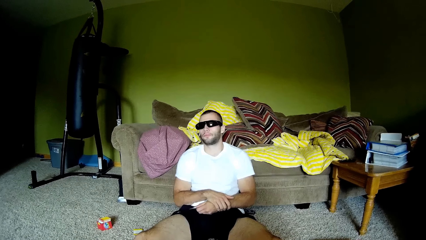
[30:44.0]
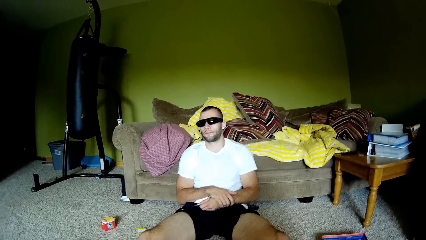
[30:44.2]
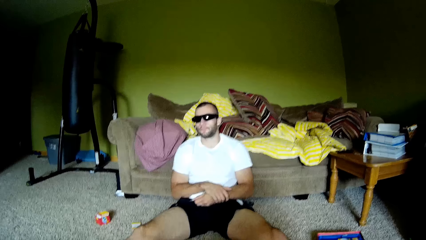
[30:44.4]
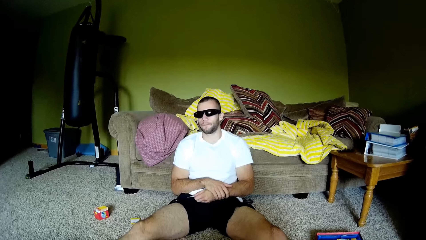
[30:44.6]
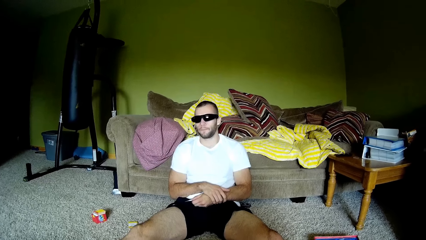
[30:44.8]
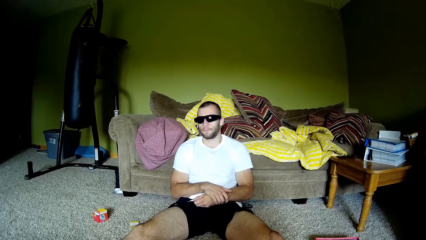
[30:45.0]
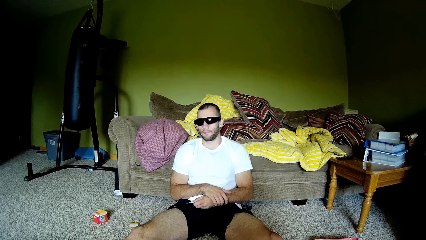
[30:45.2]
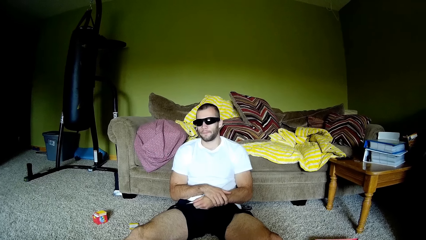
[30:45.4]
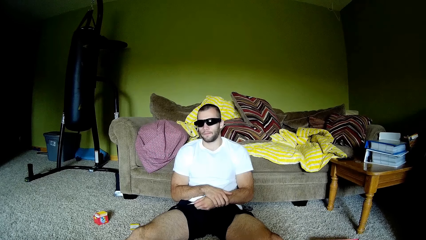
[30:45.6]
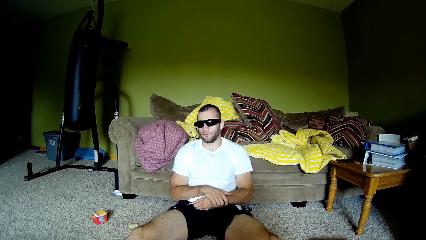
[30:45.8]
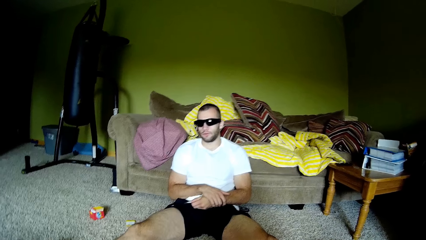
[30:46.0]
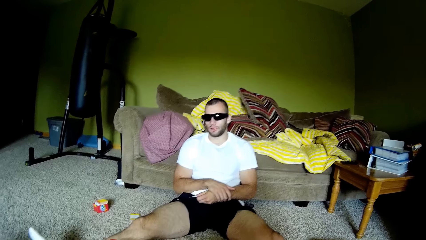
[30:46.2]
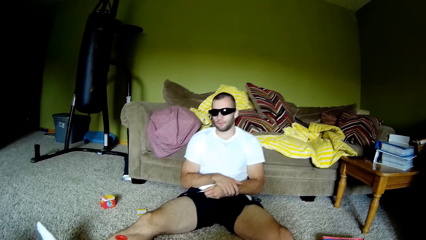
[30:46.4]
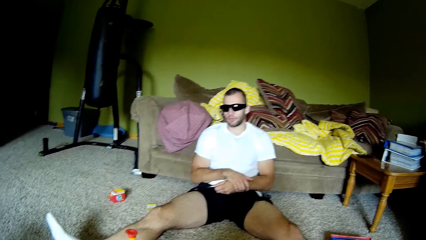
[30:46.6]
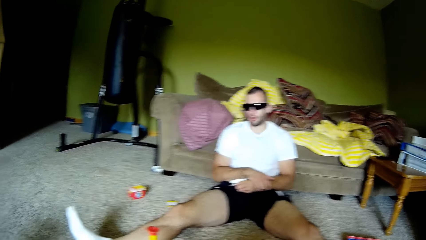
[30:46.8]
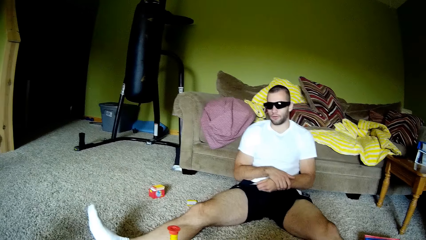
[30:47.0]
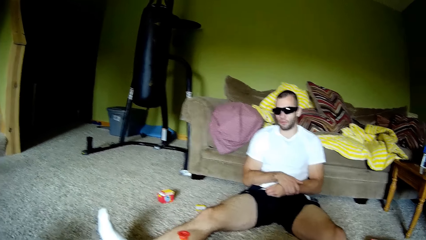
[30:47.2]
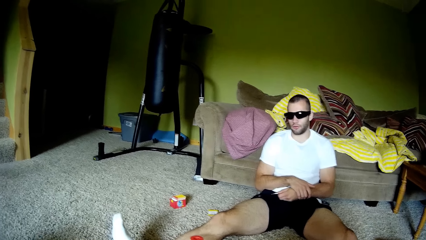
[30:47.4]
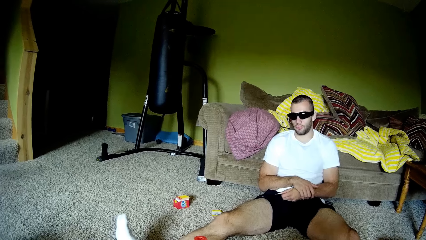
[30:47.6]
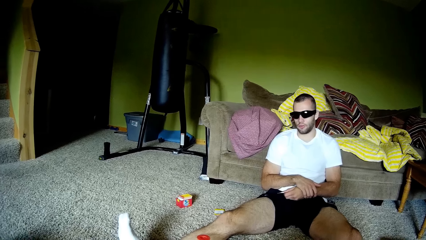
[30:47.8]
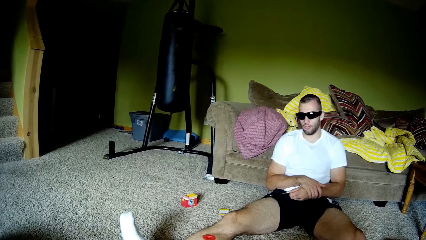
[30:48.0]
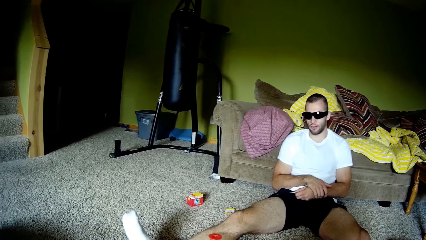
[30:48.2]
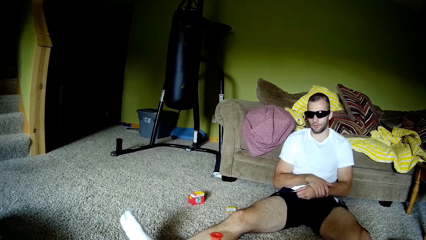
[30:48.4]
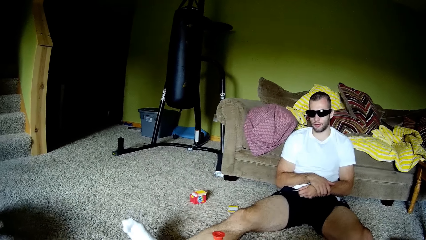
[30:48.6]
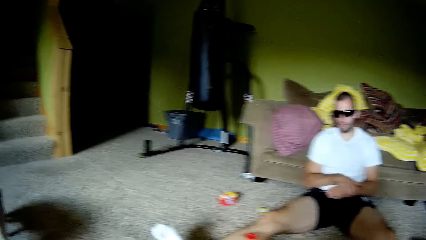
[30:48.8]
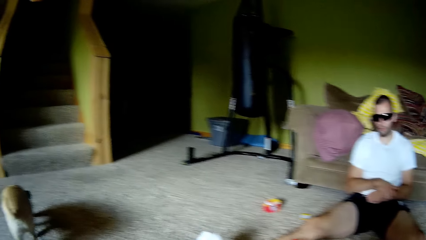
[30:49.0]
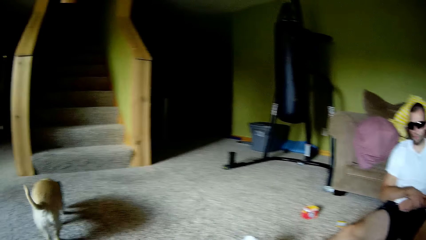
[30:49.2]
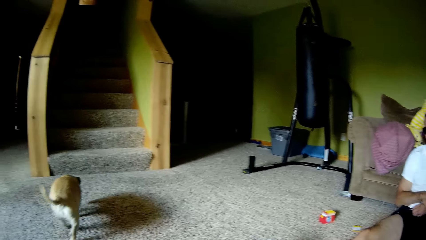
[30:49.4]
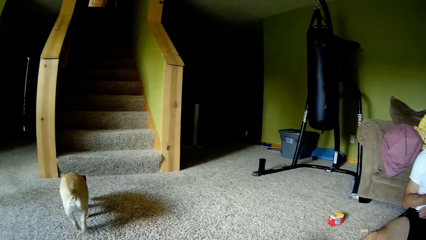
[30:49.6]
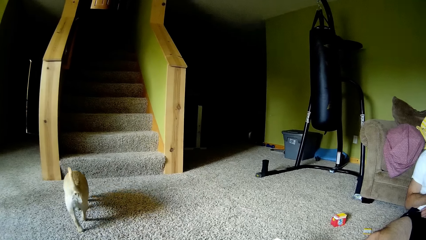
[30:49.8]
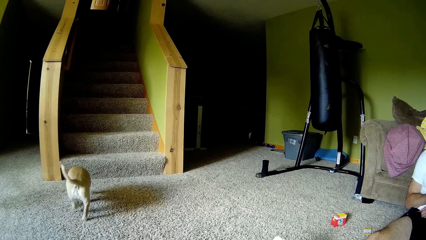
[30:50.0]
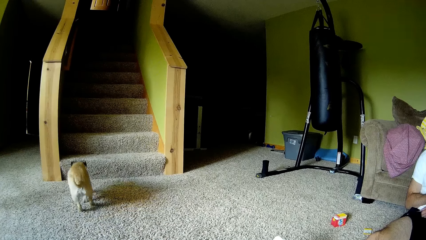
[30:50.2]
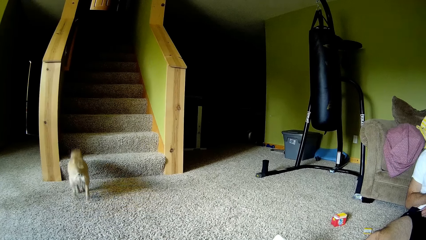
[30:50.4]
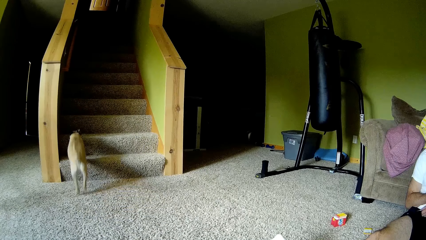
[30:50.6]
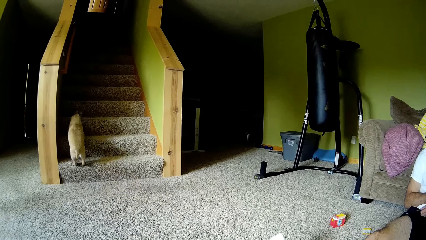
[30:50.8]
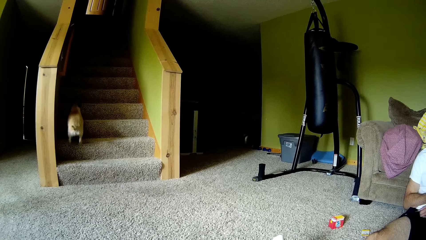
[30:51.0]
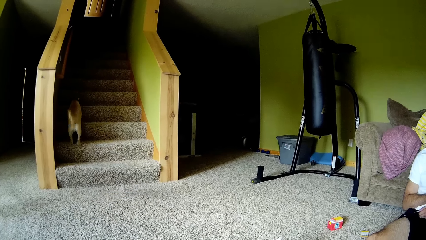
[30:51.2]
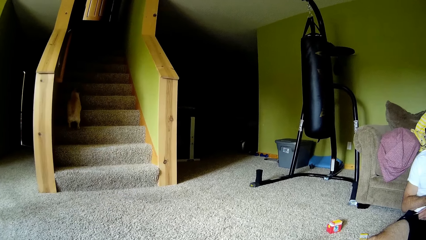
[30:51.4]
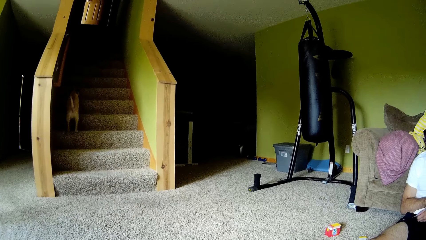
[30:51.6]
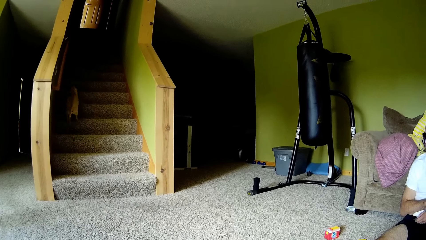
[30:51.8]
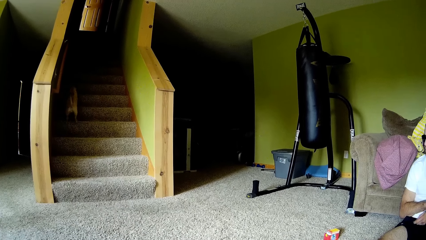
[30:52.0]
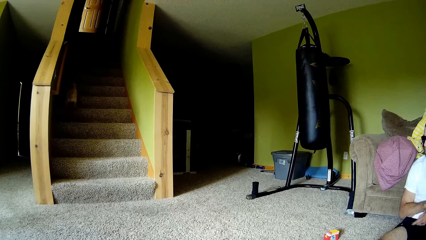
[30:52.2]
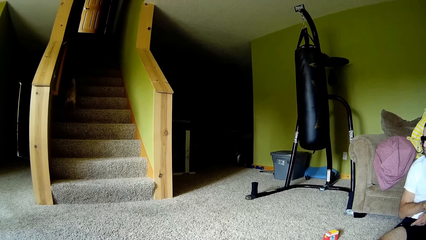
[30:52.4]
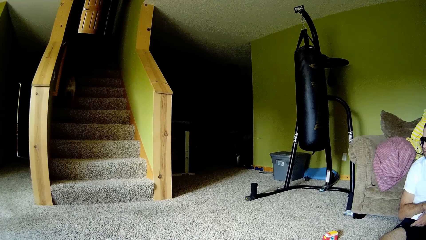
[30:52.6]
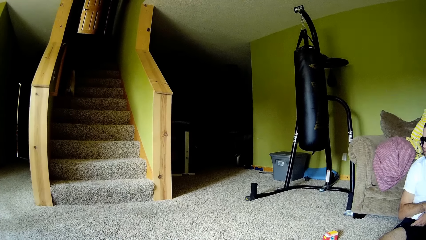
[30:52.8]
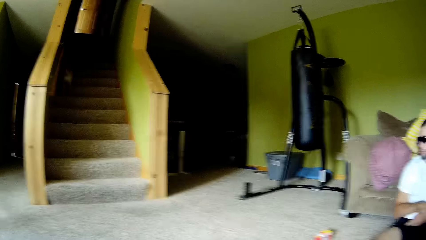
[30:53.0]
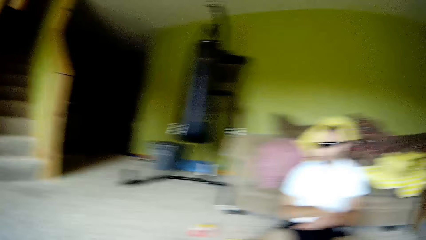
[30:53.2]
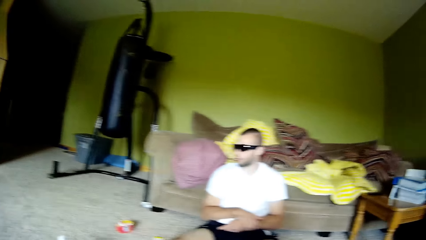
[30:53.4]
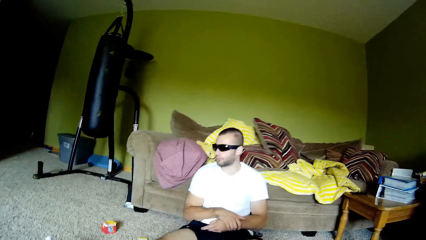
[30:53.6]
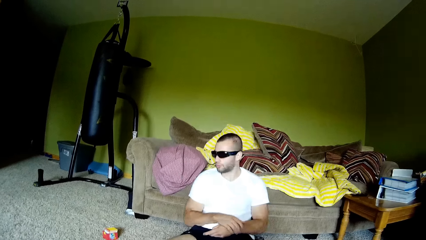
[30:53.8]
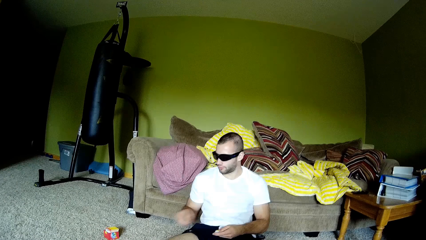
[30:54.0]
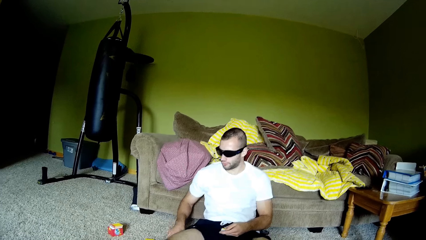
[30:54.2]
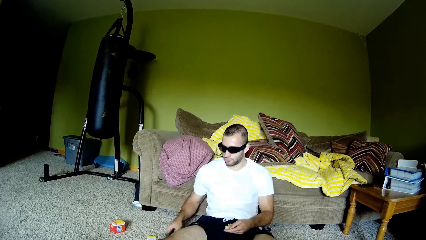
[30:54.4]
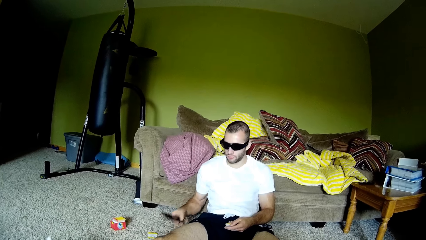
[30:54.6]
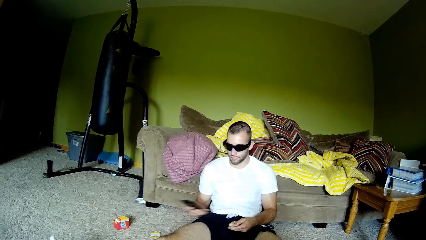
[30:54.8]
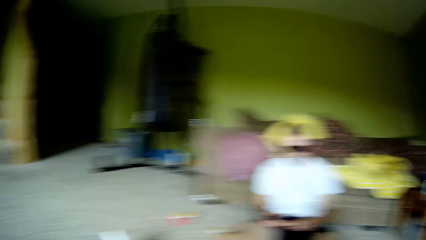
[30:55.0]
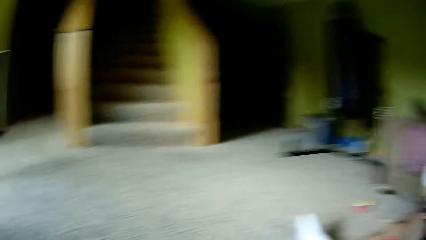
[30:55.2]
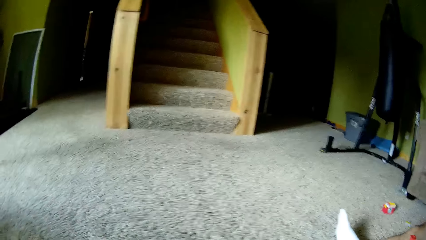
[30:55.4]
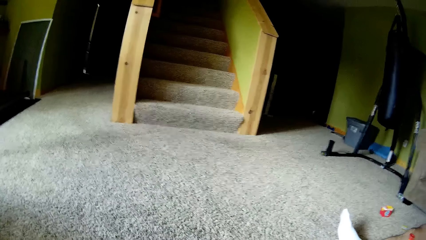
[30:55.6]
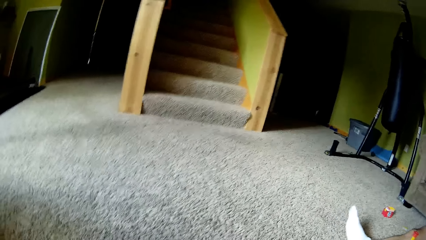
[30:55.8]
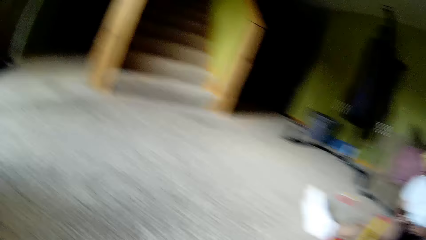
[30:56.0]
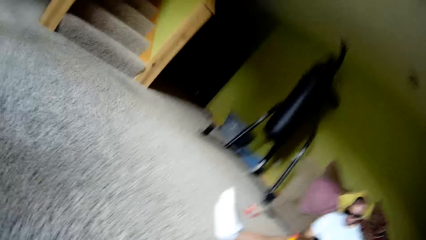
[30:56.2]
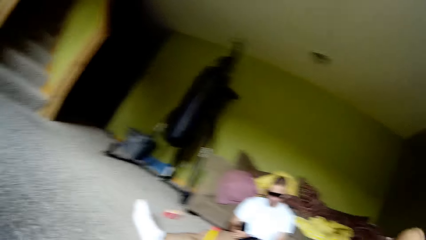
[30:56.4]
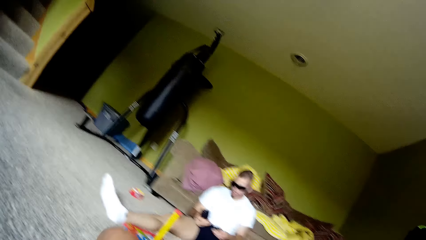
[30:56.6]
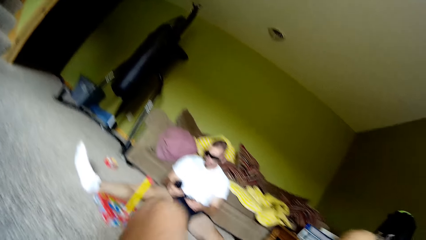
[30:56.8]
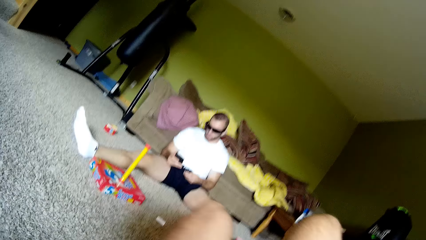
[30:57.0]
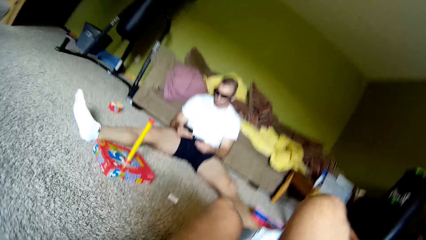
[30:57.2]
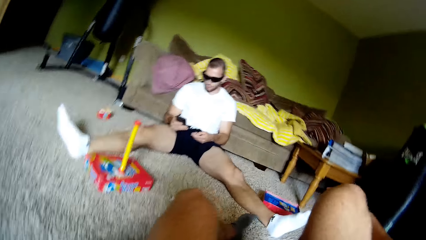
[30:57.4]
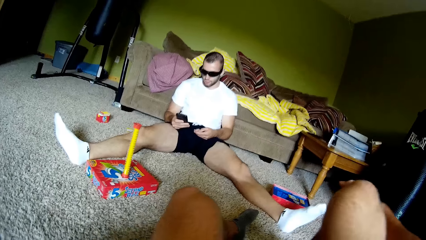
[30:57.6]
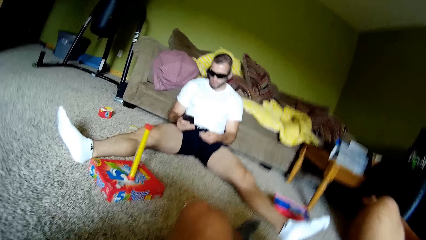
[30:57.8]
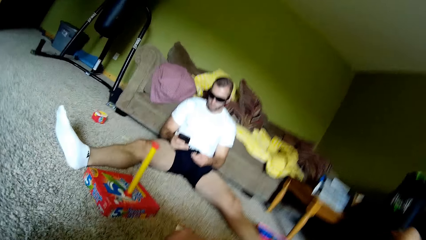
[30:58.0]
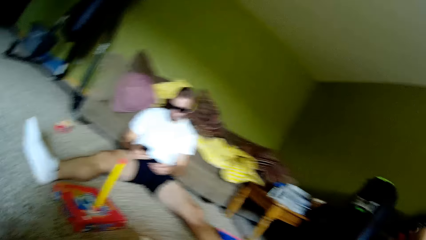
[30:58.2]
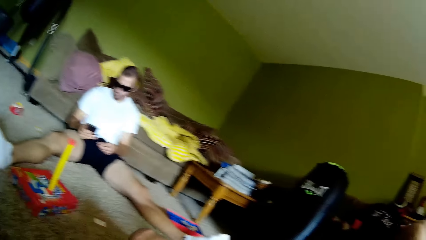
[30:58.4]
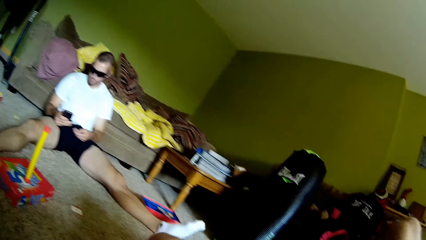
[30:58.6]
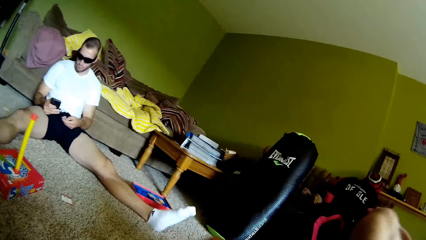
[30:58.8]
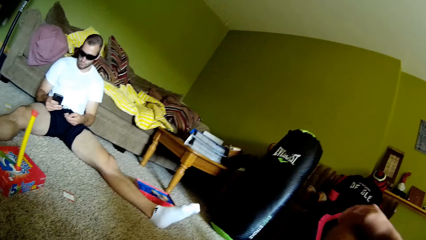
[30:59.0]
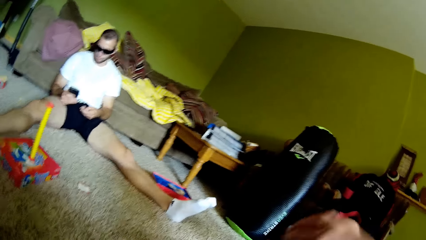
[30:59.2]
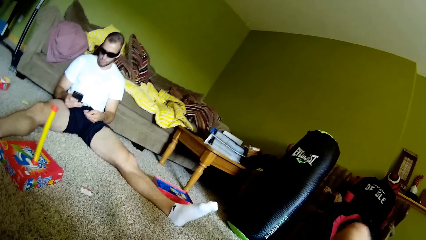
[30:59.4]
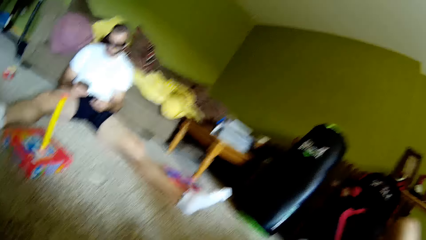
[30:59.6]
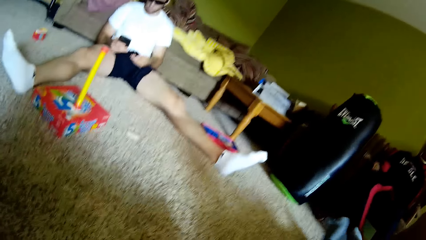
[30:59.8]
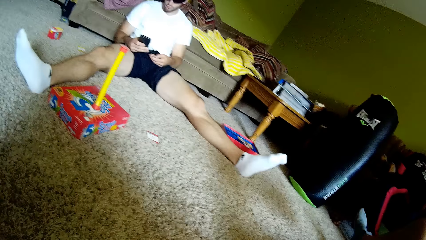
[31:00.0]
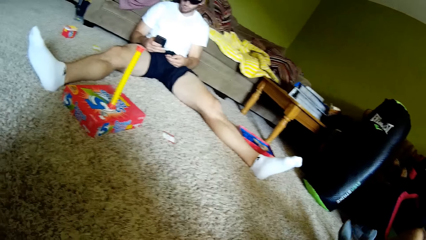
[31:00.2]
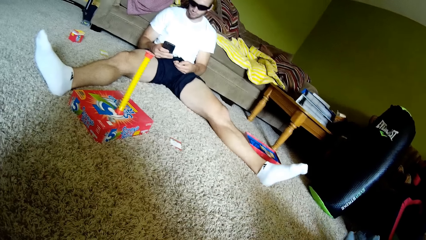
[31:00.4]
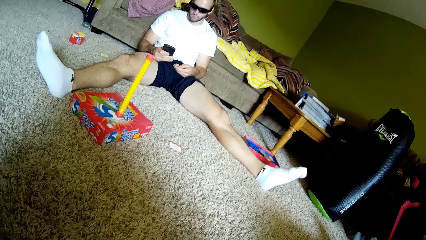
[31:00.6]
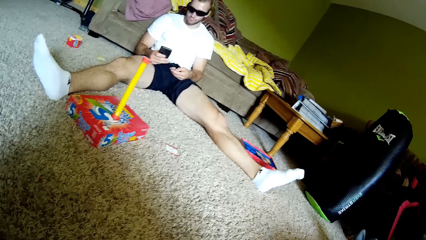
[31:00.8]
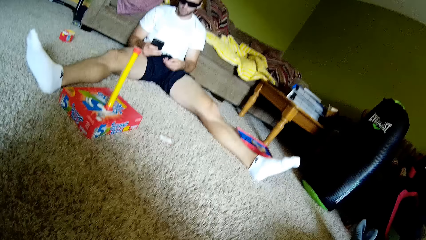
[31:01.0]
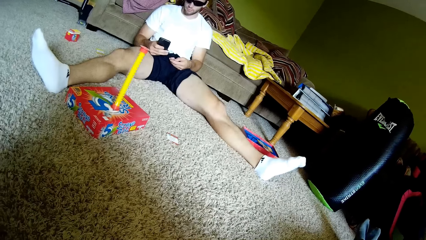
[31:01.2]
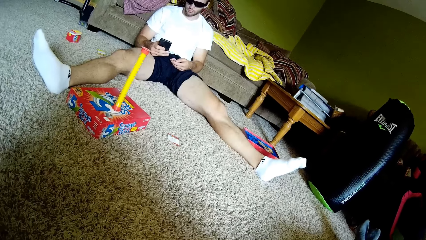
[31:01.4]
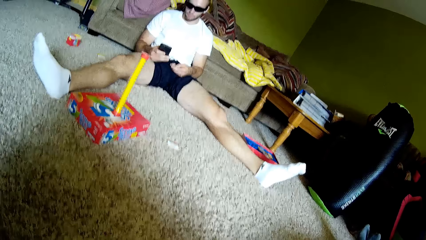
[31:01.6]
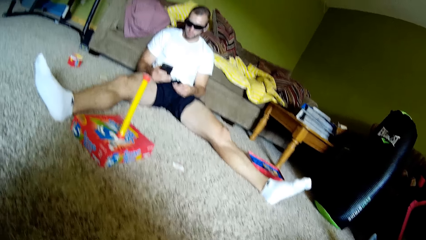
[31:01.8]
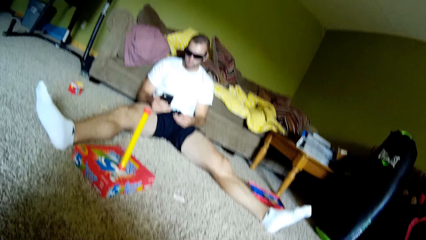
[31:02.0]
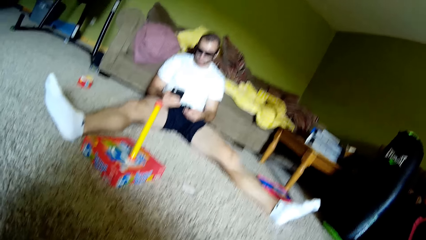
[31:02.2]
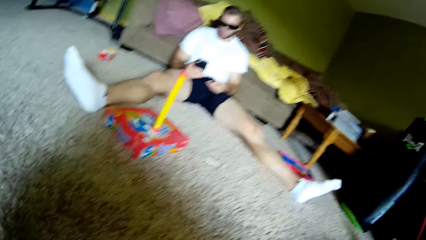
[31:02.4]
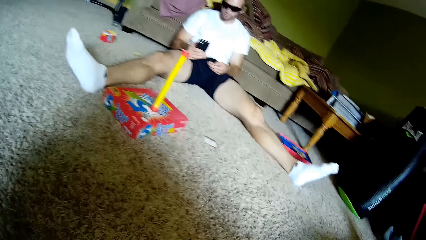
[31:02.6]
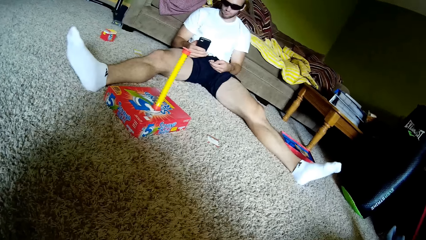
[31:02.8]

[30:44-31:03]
The camera wearer stares at a dog. A man picks up the phone. The camera wearer looks around the house. The man uses the phone.
